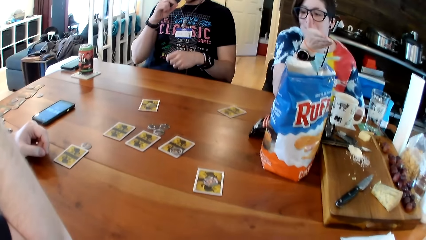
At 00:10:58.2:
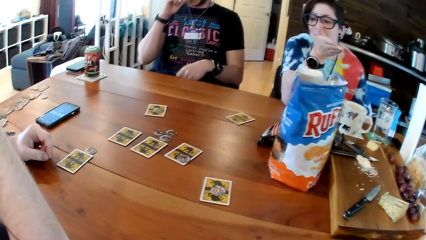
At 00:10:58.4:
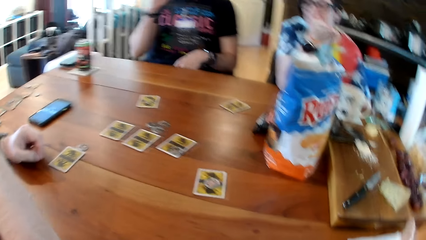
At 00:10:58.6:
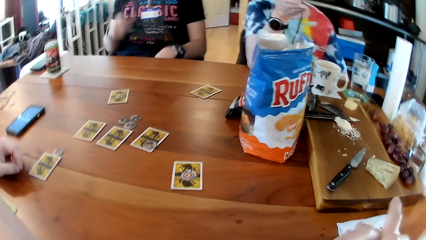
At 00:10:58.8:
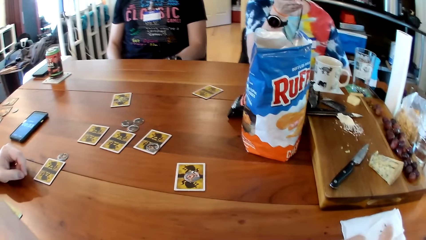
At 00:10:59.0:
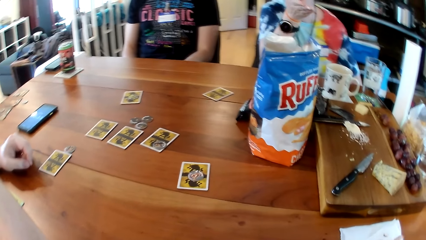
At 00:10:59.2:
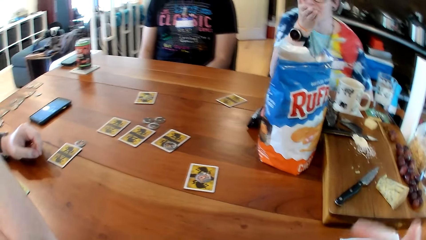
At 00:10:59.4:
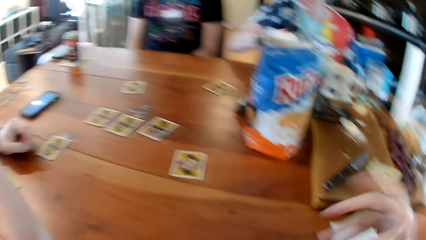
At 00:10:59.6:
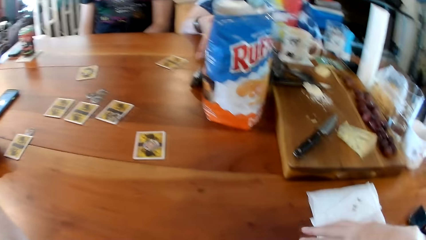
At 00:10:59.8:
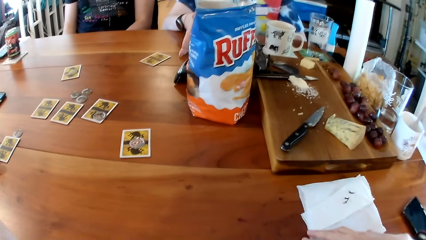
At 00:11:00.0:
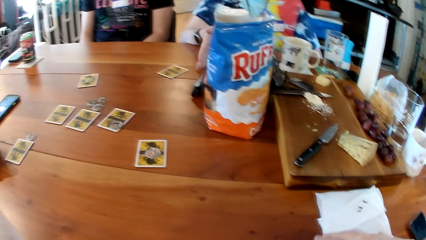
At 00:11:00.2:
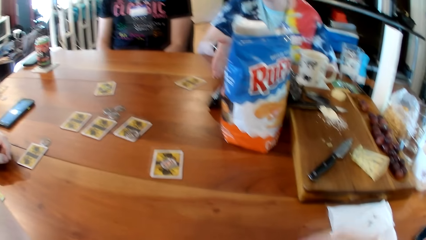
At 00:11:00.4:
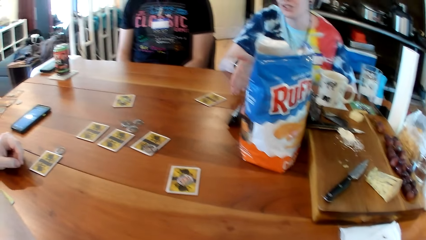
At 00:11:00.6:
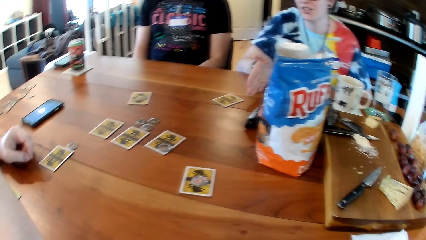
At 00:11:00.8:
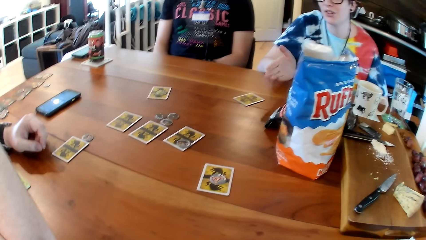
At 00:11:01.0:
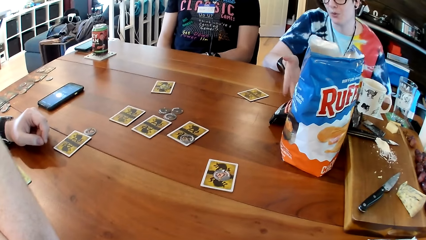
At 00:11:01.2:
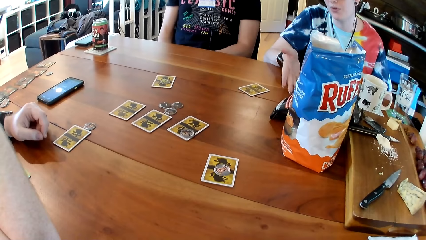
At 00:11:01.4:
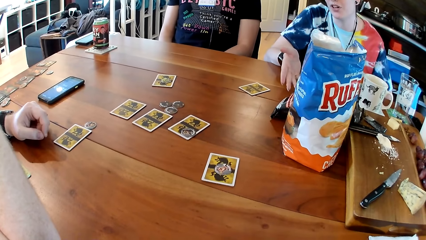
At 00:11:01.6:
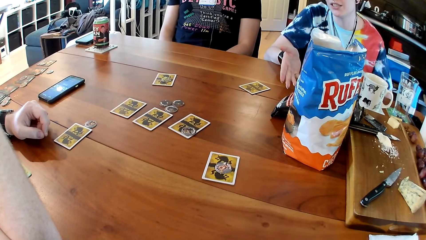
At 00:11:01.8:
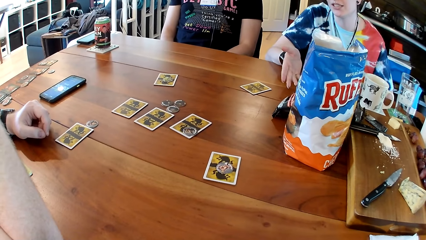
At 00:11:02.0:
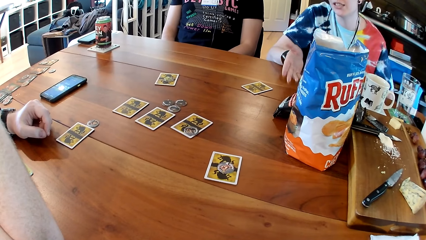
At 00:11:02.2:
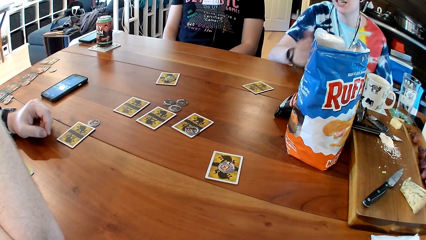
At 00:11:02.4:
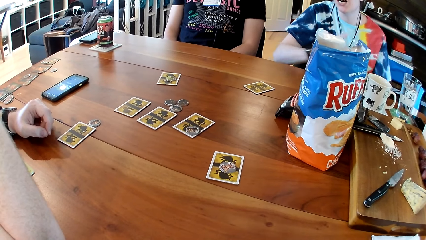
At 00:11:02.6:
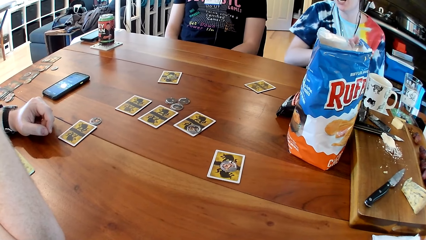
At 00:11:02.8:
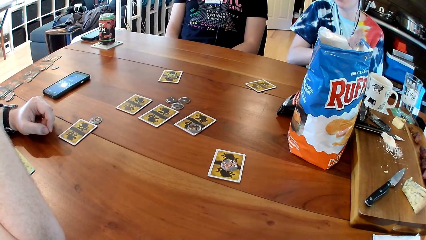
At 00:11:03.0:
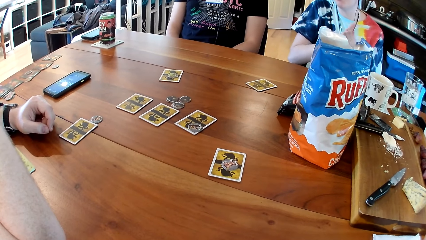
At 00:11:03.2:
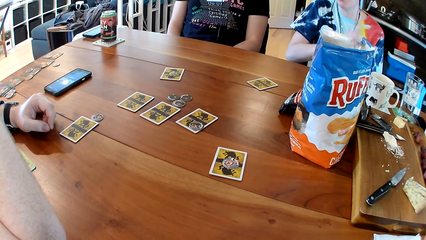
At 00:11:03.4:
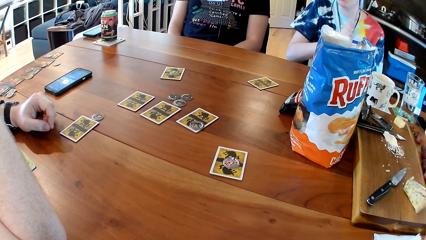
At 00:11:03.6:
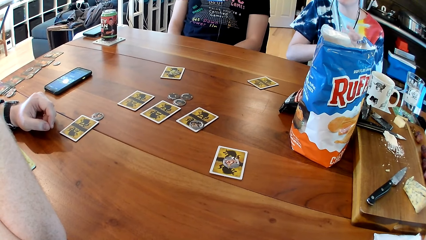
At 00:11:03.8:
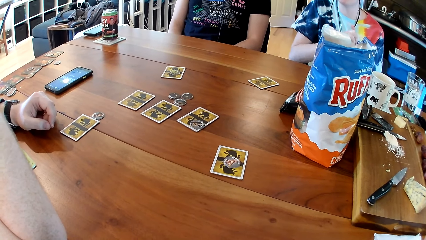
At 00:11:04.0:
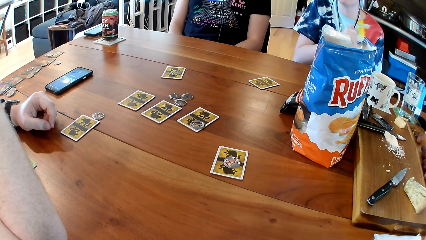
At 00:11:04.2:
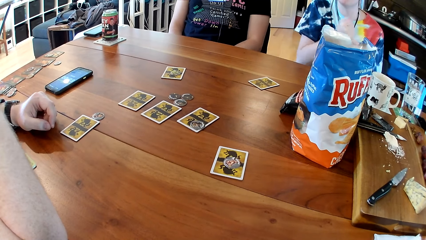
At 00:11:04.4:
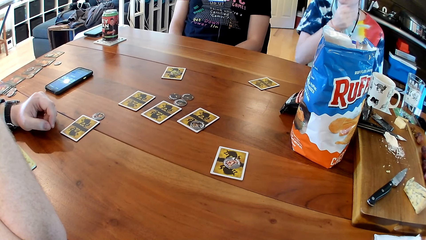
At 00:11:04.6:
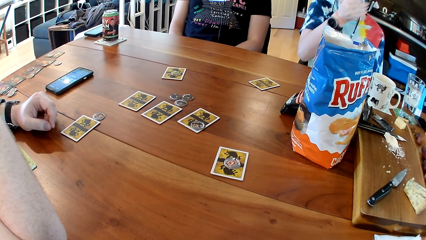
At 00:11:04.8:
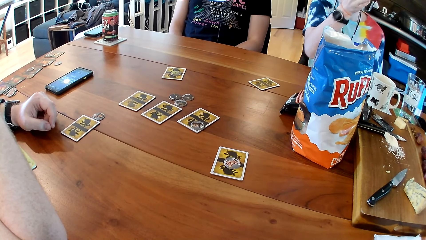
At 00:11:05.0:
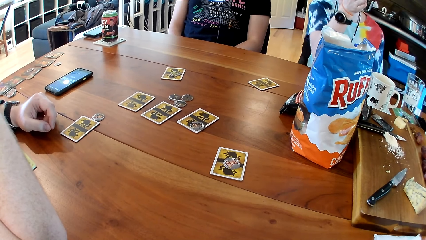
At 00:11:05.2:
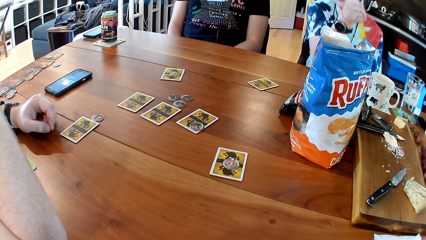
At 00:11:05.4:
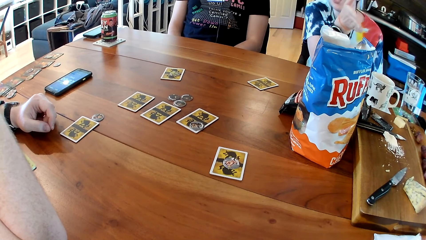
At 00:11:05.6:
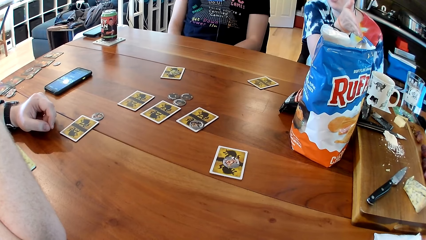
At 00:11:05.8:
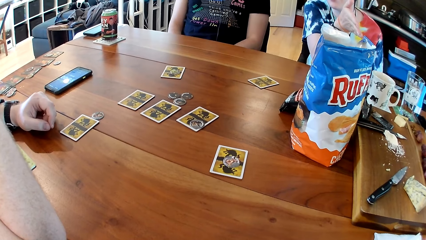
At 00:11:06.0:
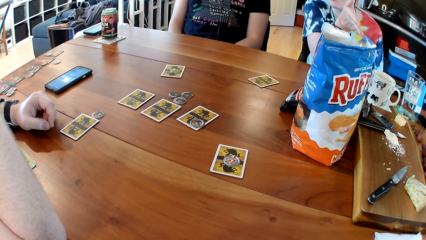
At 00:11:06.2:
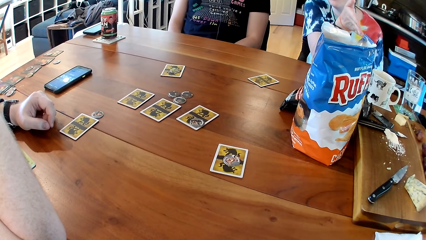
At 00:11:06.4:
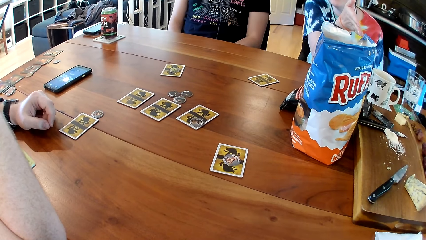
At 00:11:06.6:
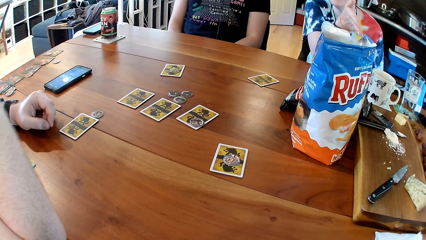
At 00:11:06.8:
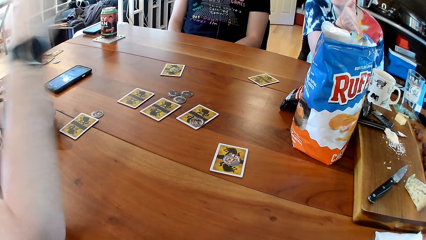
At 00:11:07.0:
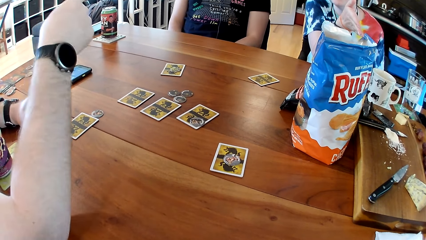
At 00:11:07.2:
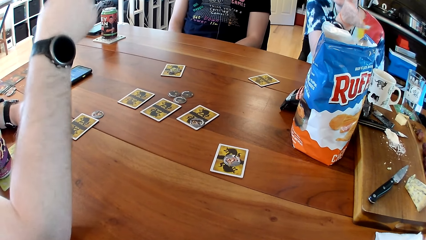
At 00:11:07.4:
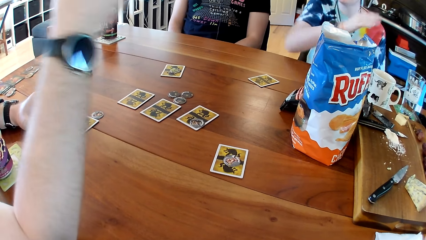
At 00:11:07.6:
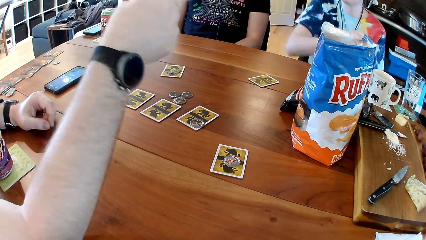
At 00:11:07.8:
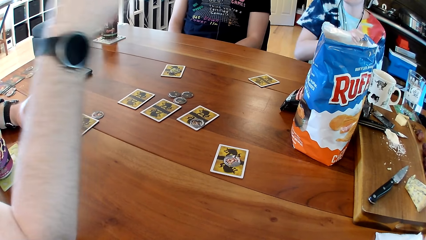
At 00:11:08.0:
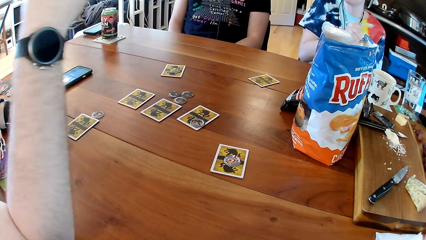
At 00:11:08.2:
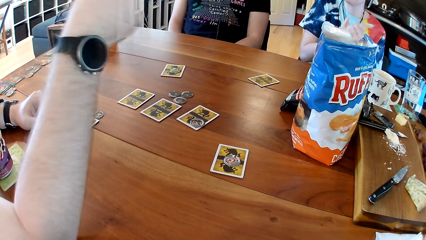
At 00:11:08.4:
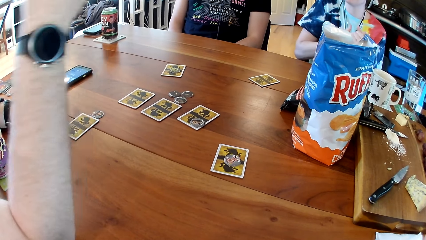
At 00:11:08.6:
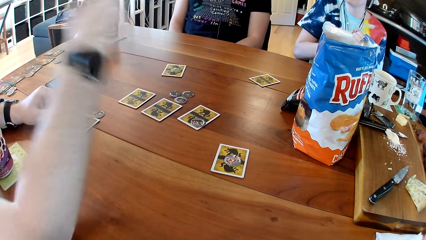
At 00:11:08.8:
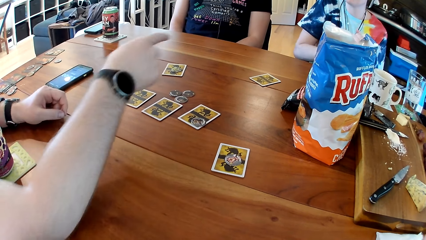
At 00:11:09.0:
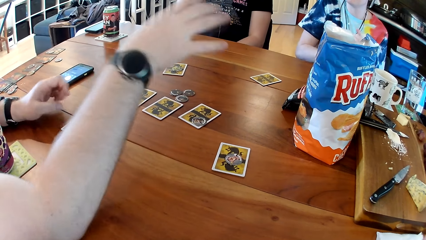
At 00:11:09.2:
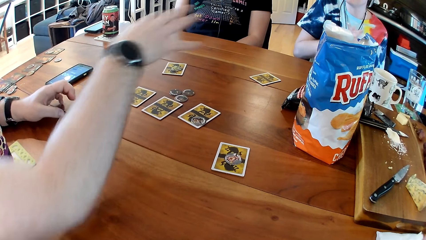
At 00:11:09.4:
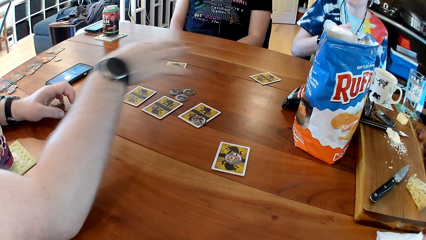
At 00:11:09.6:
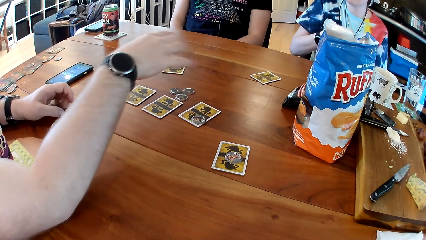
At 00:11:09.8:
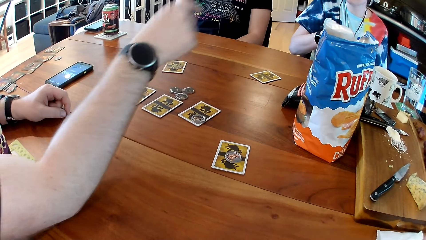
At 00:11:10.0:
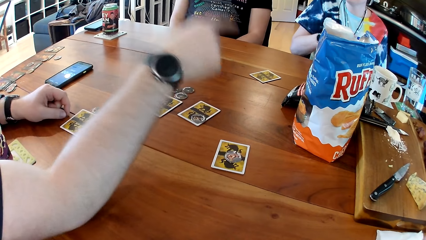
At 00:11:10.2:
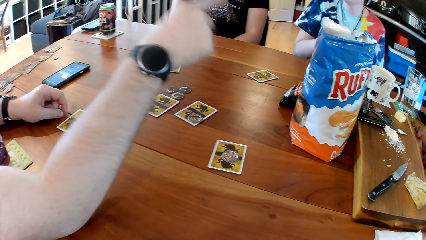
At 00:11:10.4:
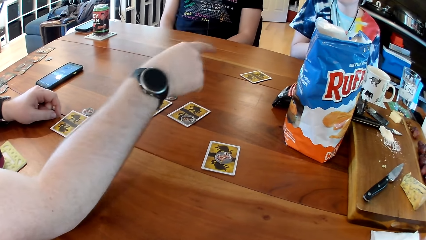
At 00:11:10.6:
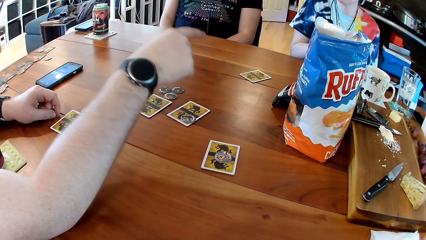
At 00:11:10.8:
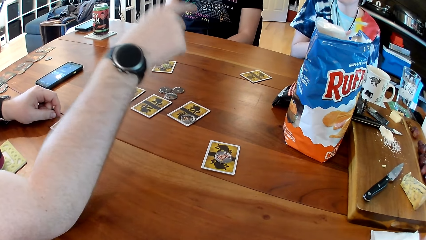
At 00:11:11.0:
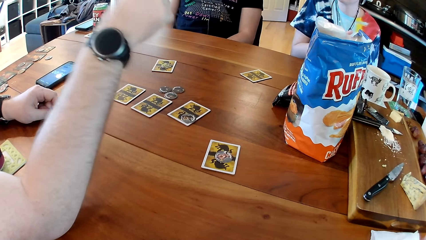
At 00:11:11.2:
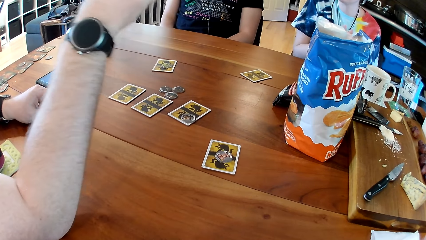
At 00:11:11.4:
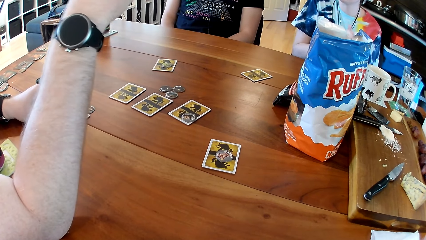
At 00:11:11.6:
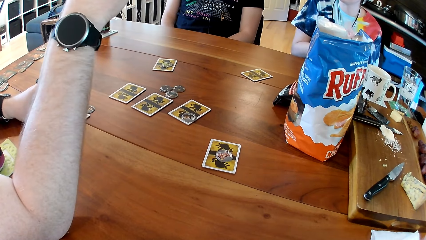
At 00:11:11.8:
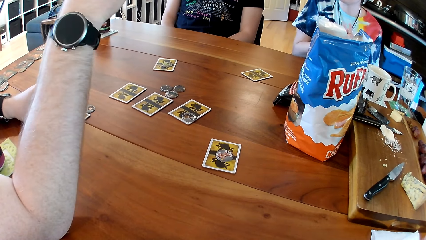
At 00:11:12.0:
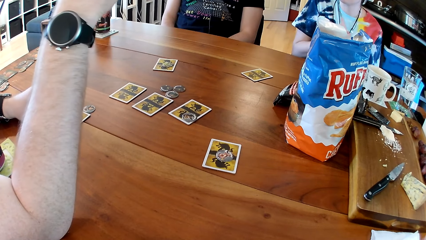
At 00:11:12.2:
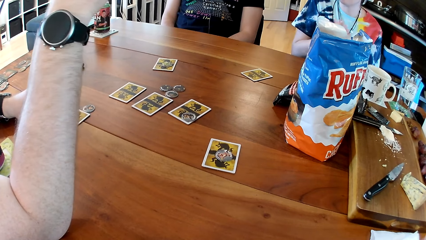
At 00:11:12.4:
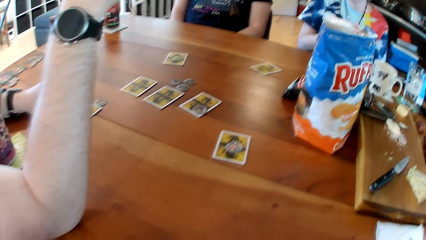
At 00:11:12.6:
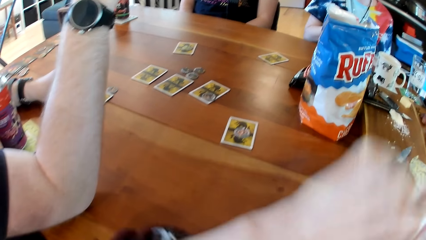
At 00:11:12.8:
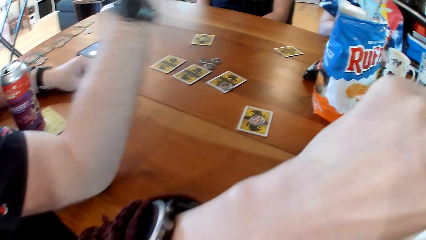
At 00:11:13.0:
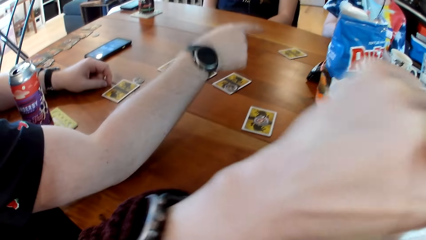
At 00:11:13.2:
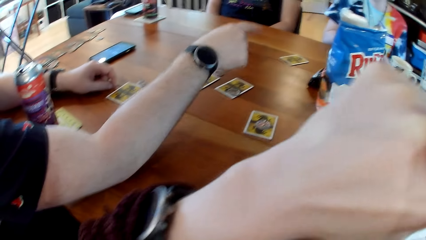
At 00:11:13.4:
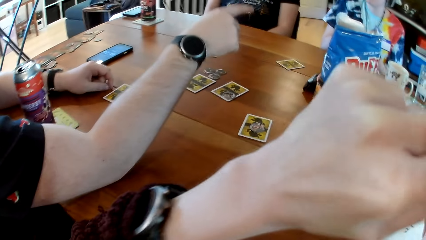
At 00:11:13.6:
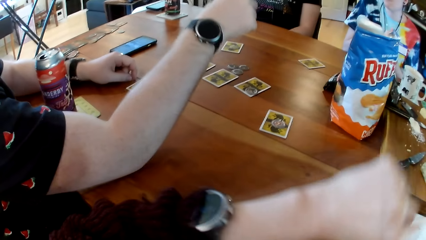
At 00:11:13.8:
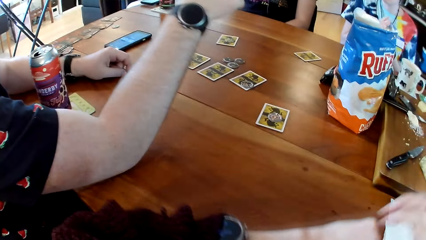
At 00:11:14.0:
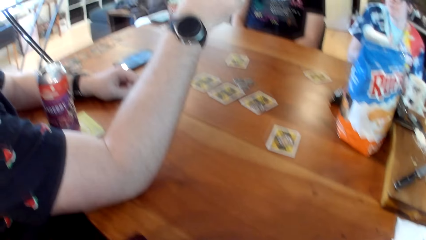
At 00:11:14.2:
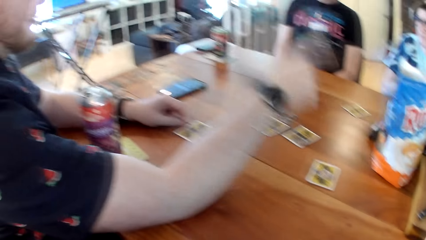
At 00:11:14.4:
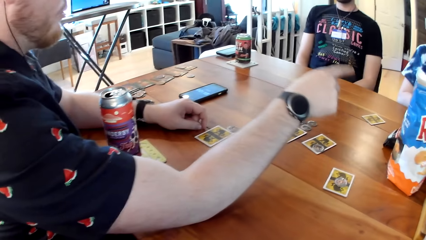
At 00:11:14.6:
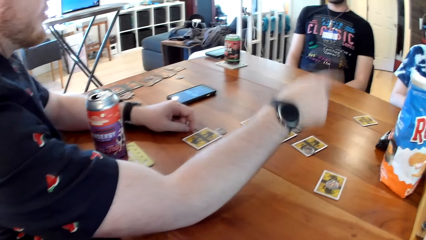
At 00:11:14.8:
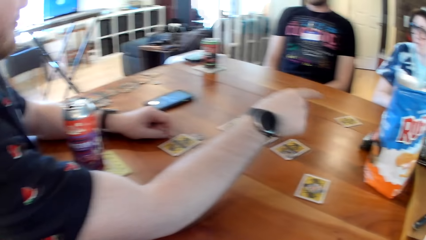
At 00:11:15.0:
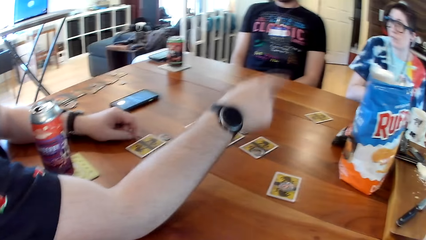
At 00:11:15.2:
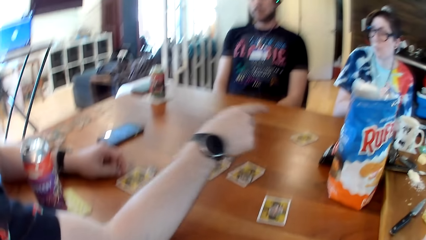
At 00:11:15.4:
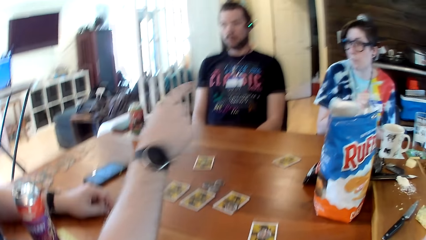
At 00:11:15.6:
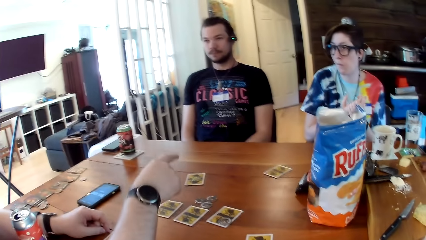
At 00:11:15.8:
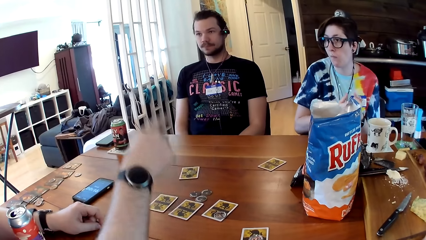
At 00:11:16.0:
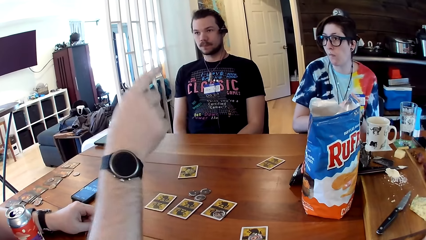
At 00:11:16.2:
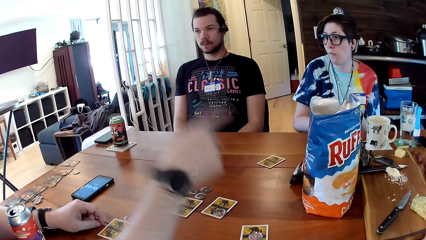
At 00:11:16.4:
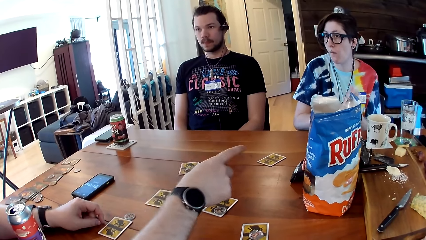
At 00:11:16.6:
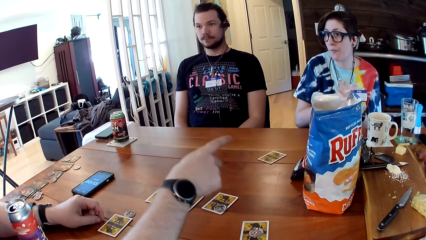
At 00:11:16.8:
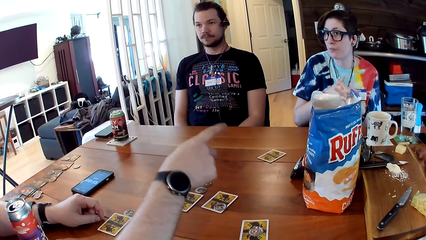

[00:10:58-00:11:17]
The camera wearer moves a paper towel on the table with her right hand. The woman rubs her hands against each other. The man gesticulates with his right hand. The camera wearer touches her nose with her left hand.
